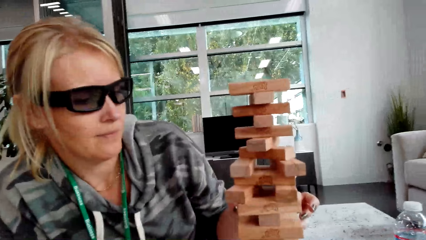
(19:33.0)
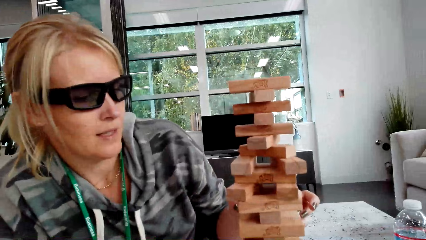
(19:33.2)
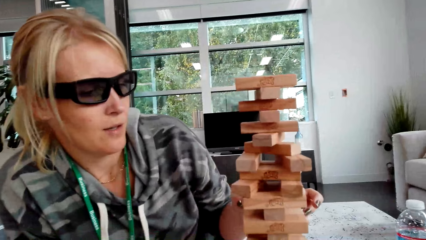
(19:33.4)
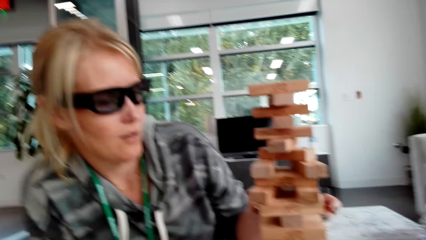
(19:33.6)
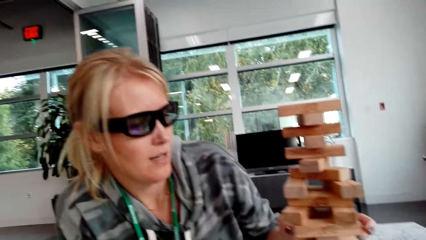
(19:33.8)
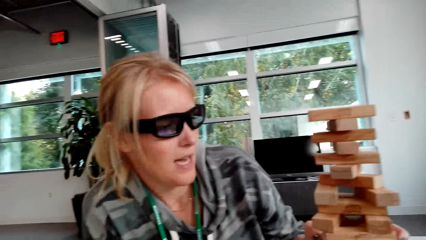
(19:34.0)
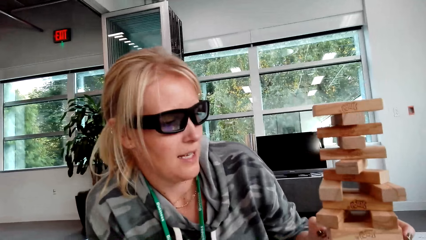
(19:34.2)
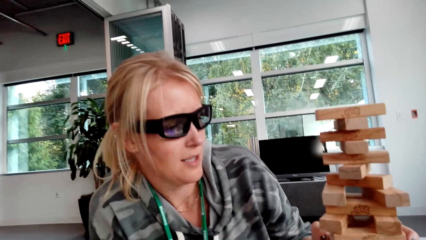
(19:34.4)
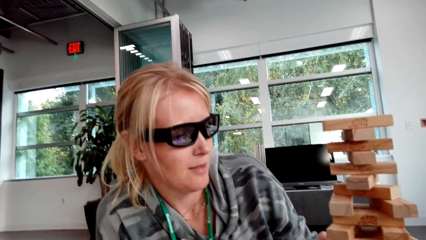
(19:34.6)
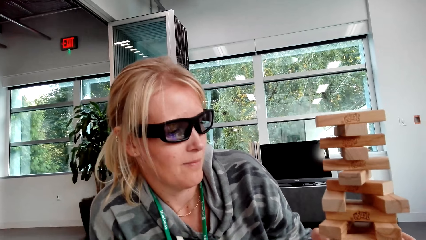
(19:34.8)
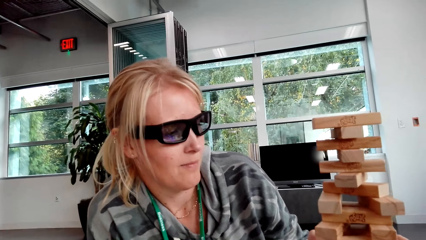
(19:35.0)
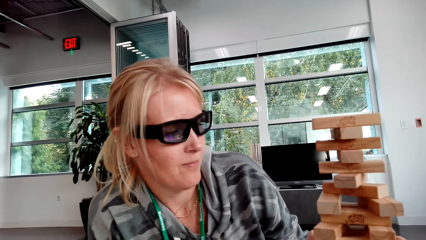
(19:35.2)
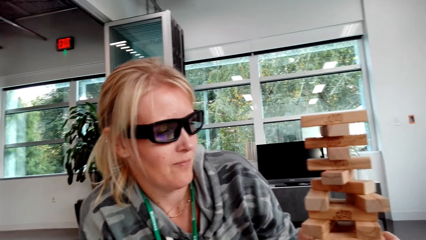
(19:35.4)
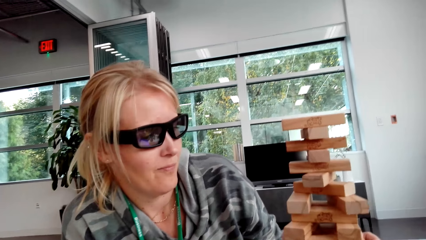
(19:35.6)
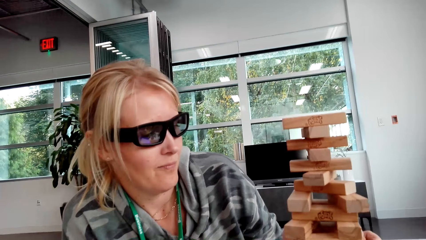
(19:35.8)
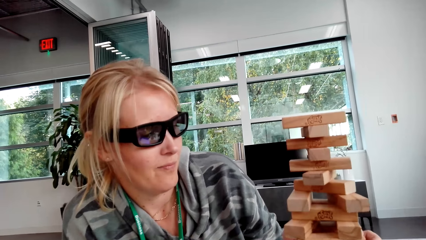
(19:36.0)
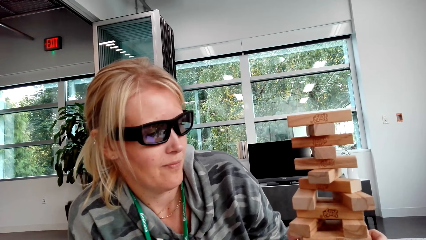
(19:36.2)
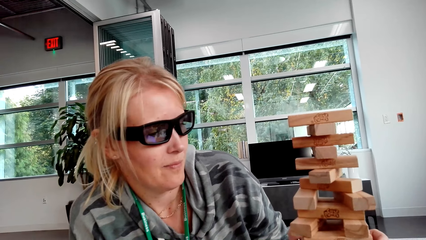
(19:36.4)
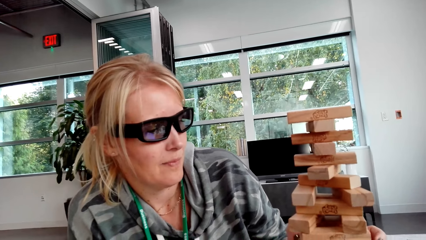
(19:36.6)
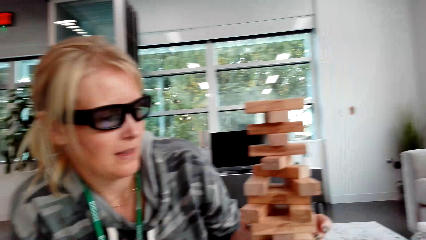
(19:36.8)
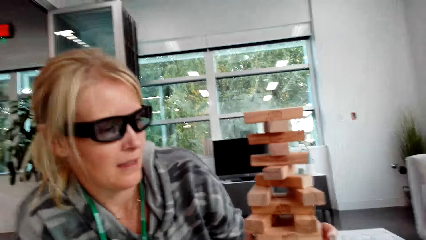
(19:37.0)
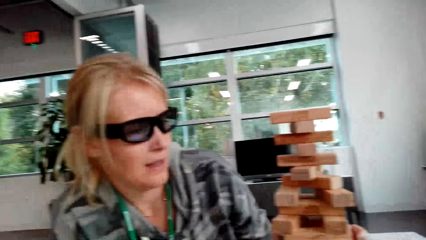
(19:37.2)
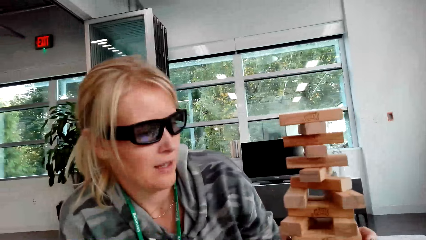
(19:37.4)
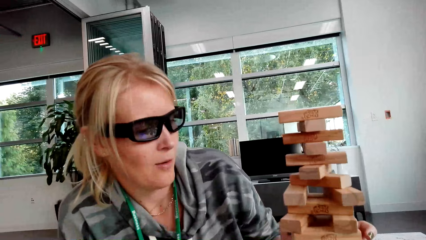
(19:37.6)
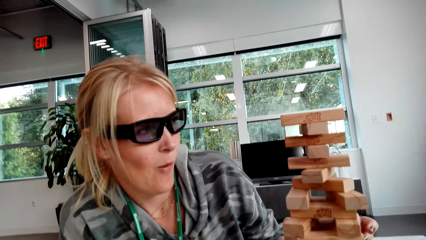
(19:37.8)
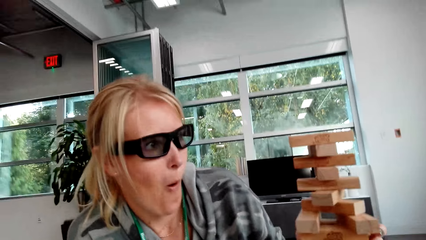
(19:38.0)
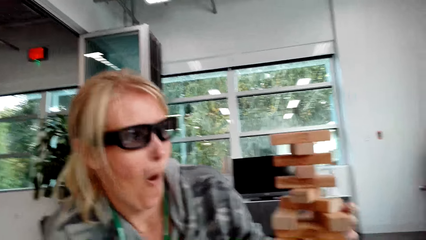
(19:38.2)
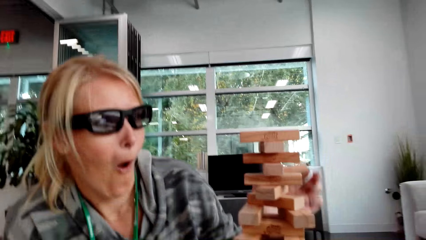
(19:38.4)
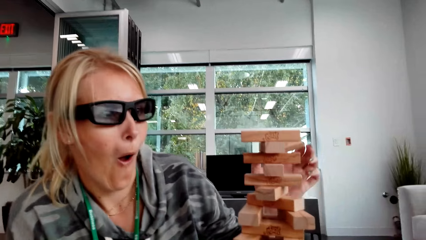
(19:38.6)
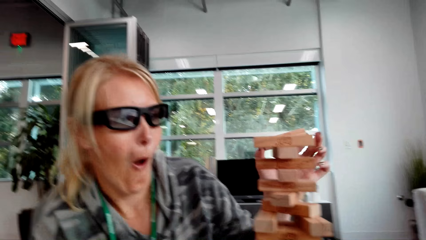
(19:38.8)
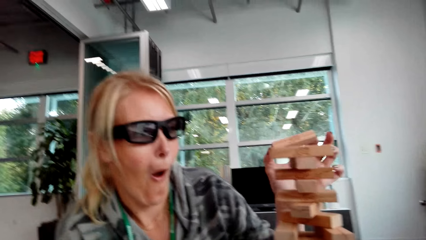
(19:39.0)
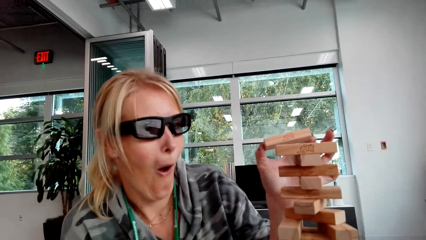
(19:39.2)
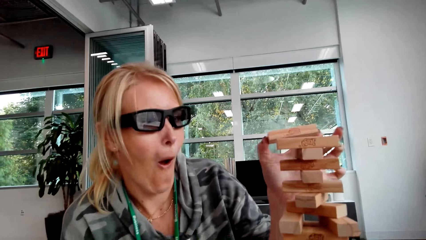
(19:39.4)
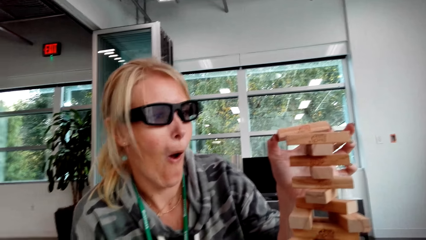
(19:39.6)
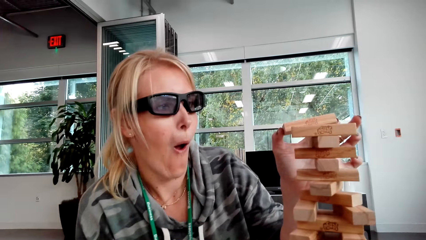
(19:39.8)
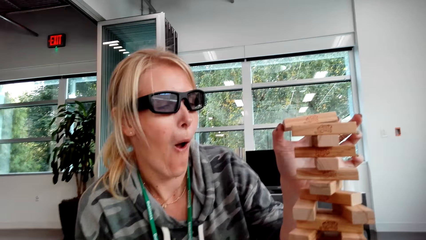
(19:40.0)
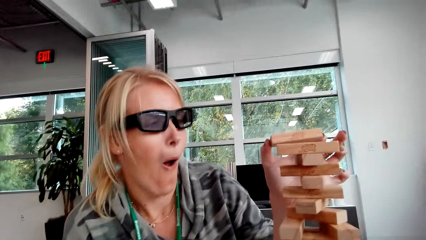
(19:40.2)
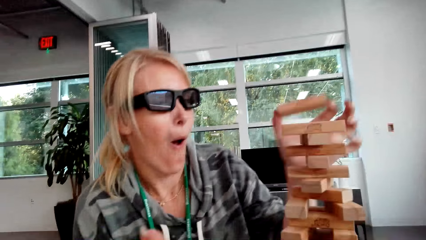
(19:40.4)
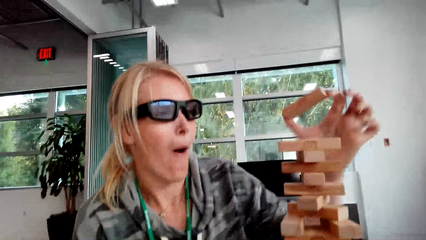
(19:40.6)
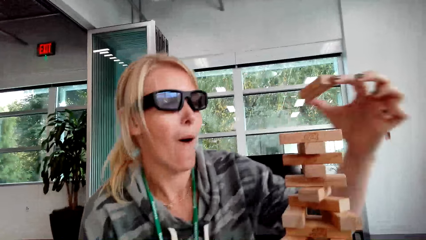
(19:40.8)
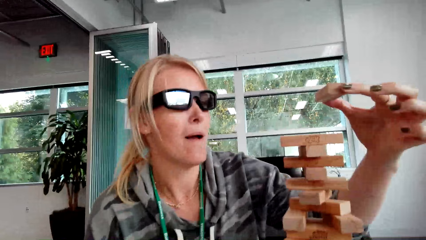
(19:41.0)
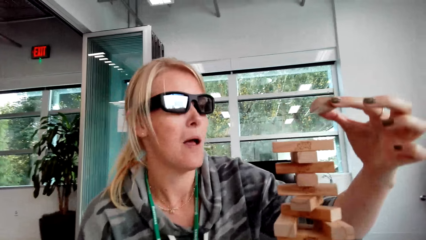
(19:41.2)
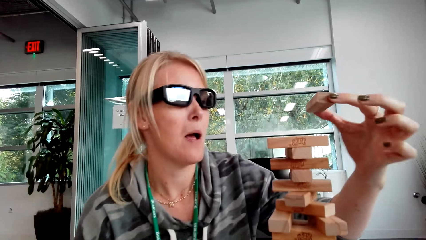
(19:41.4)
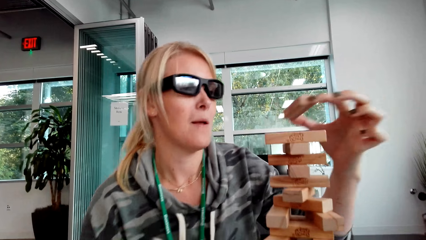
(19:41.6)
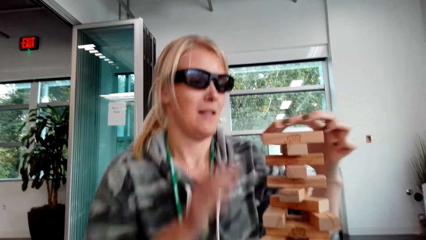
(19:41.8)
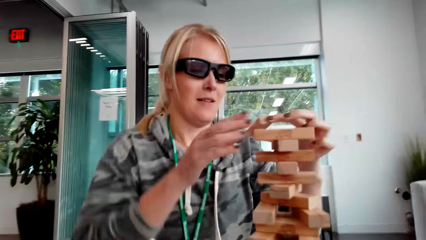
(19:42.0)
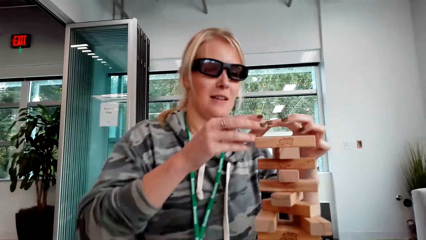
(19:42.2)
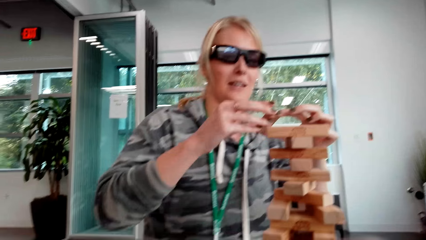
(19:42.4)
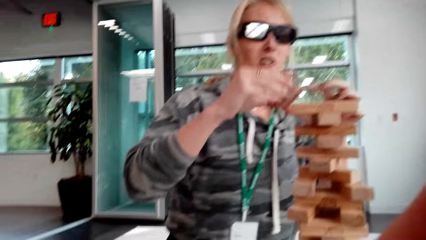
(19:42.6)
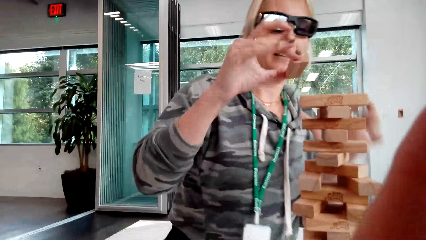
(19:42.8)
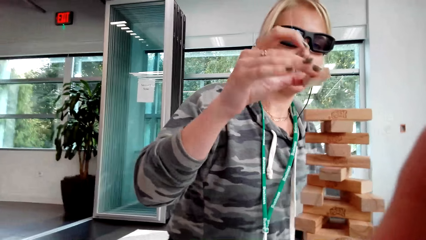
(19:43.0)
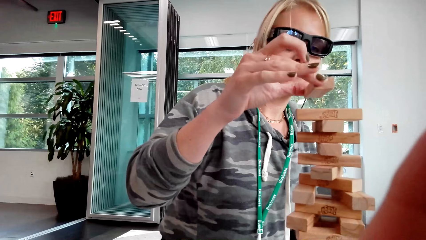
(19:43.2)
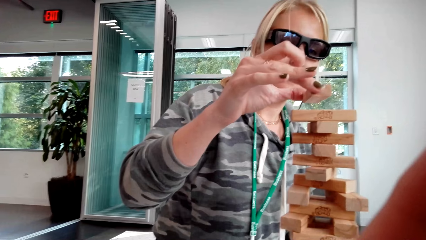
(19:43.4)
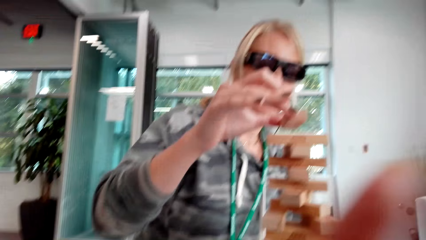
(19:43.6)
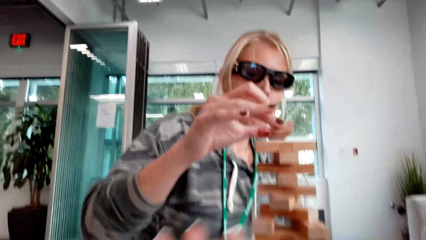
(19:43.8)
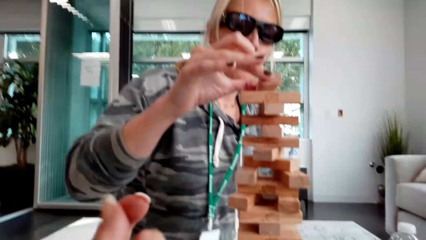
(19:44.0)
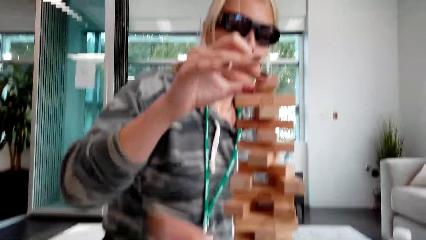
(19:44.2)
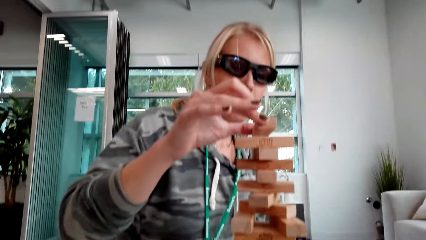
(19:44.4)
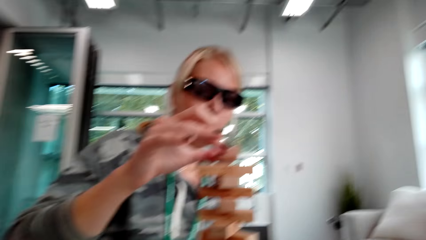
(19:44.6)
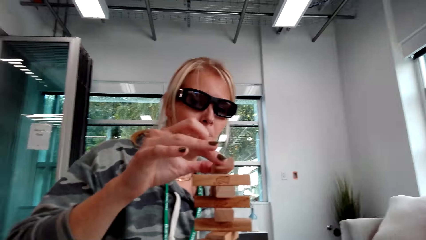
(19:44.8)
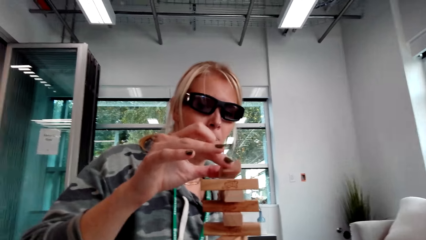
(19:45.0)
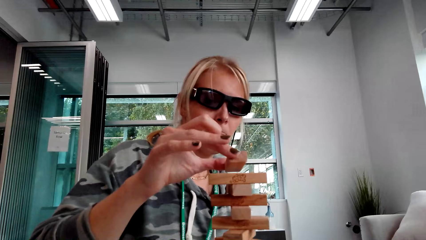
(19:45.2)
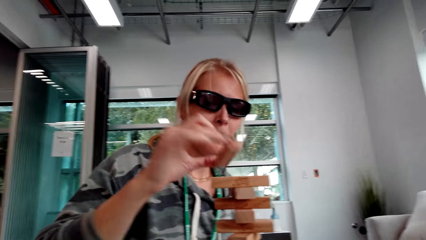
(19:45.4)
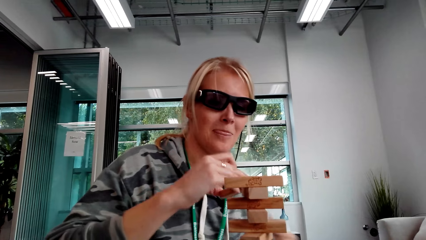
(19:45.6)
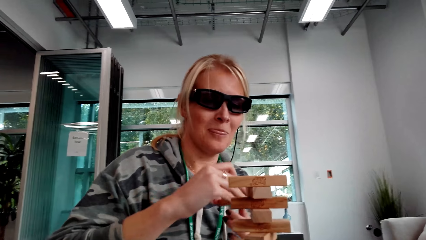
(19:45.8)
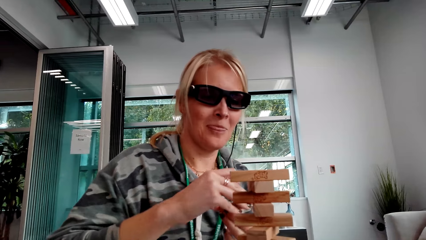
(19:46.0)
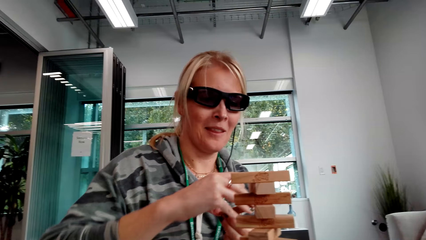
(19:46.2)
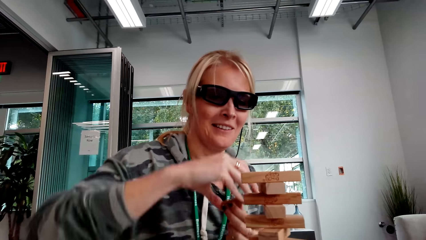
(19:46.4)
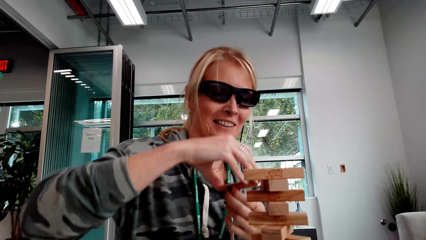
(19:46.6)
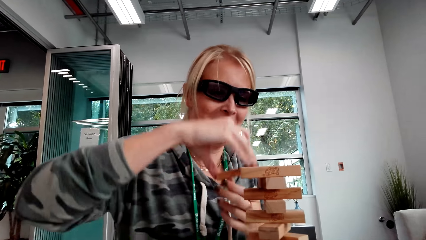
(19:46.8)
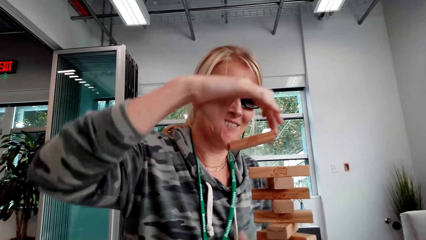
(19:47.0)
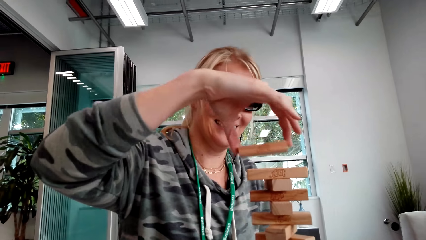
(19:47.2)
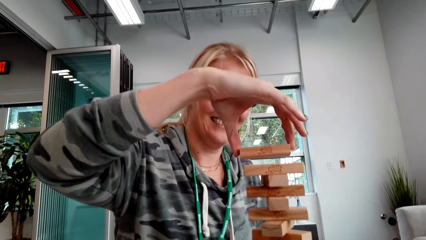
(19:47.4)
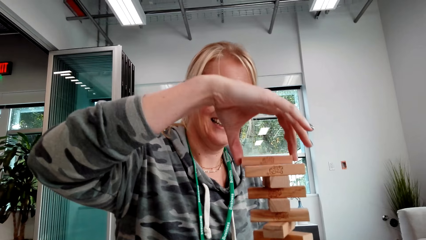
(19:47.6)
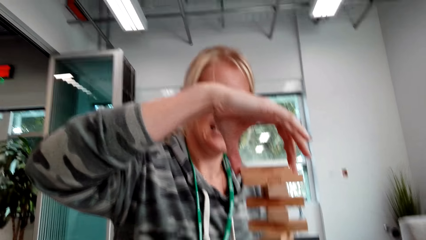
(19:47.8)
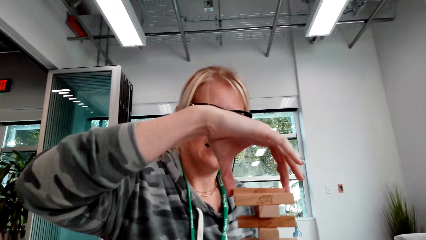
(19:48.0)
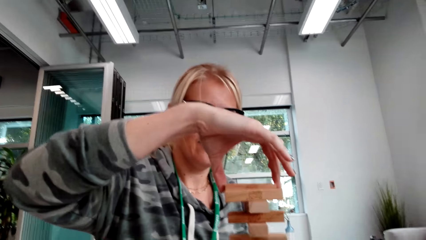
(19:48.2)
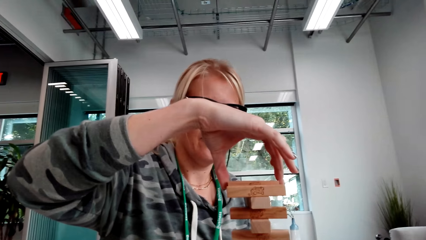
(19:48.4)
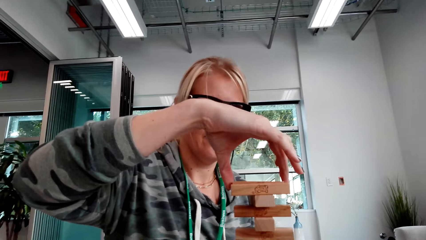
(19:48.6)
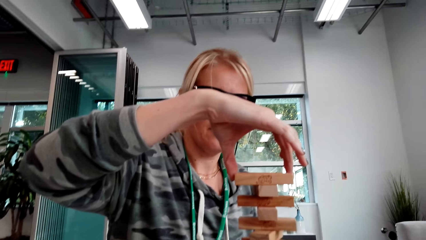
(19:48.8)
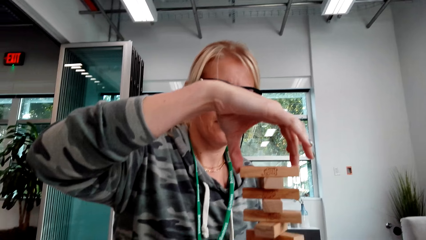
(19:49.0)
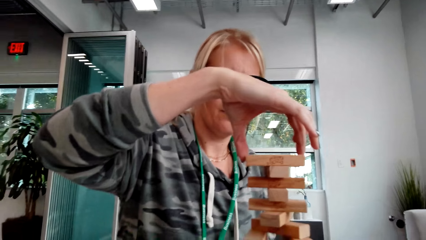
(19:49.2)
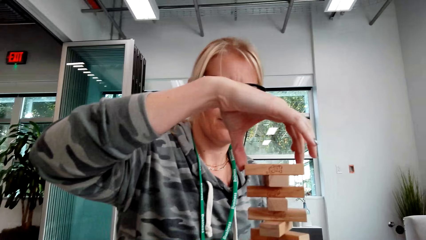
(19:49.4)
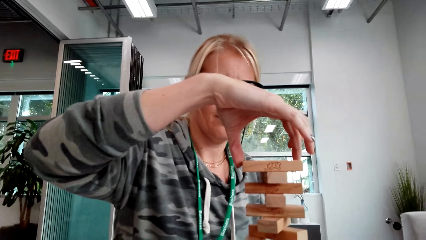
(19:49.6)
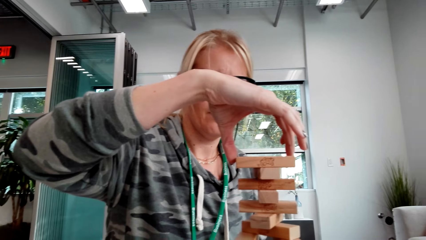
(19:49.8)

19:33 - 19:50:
A woman places a block on other blocks. The woman drops the wood.
